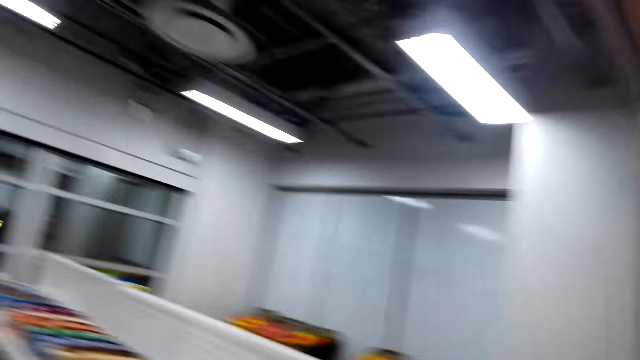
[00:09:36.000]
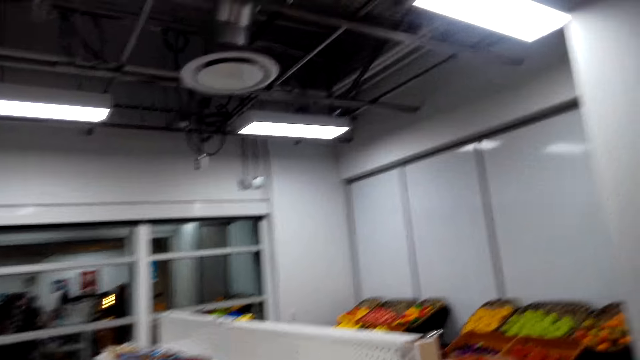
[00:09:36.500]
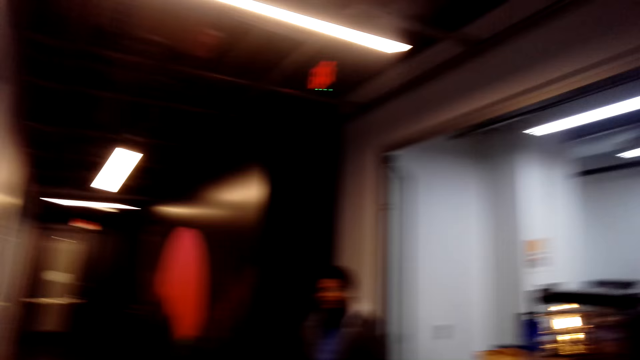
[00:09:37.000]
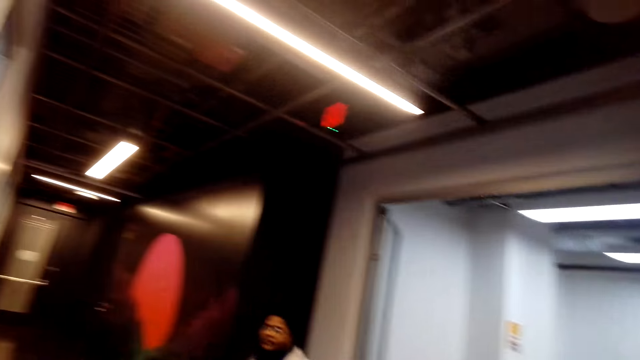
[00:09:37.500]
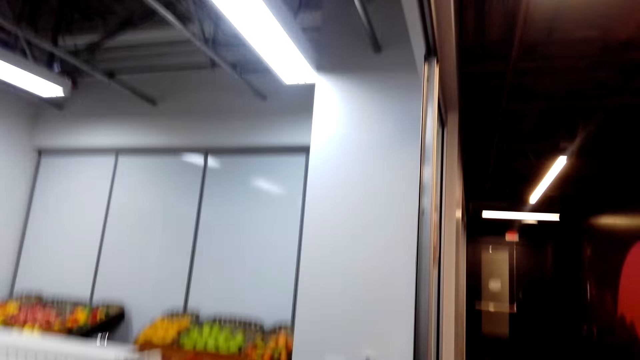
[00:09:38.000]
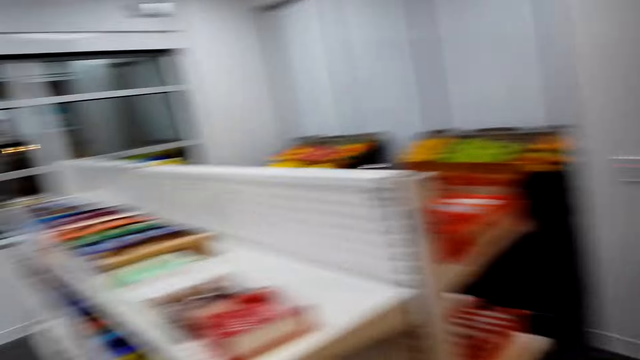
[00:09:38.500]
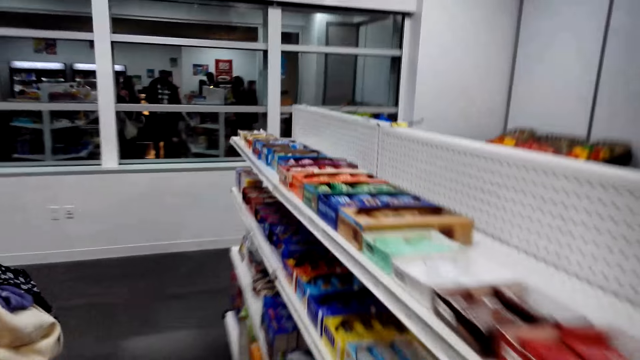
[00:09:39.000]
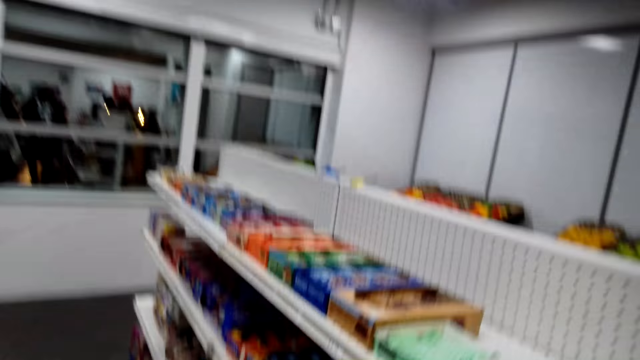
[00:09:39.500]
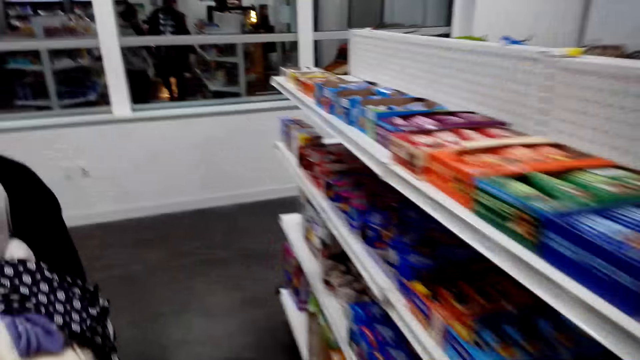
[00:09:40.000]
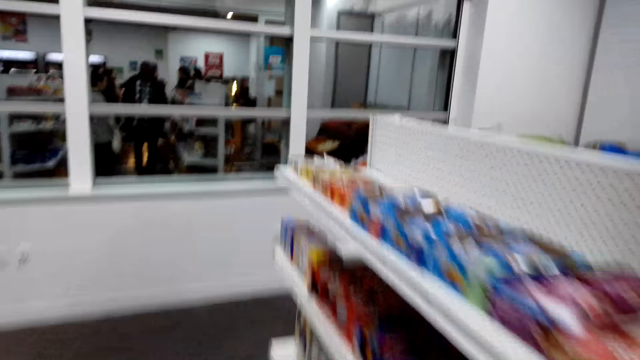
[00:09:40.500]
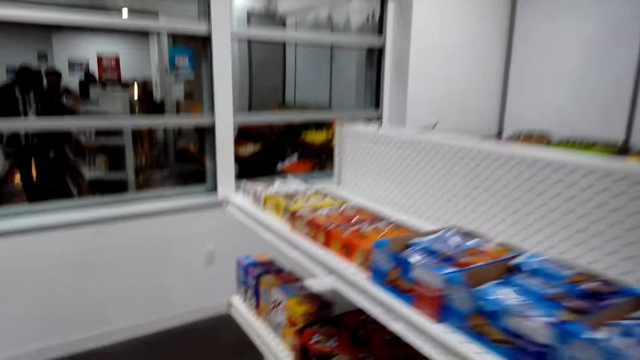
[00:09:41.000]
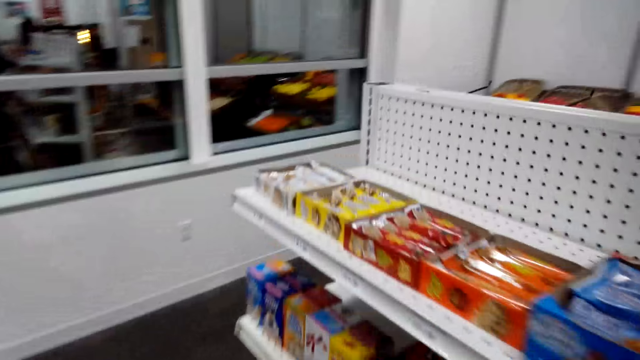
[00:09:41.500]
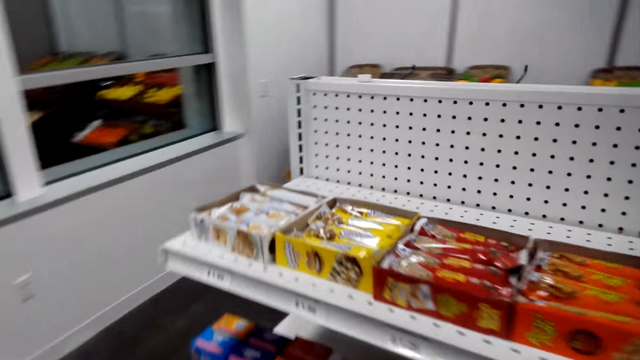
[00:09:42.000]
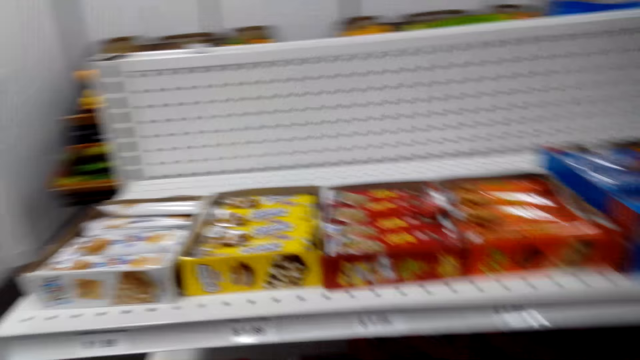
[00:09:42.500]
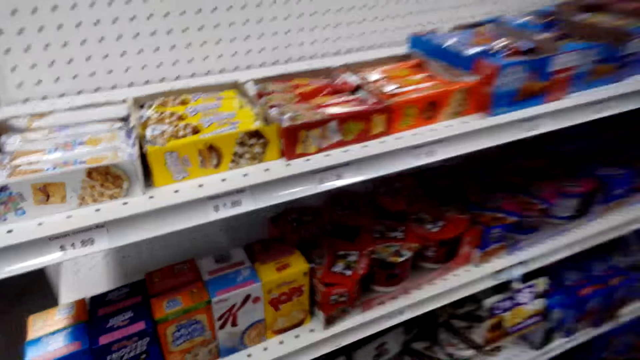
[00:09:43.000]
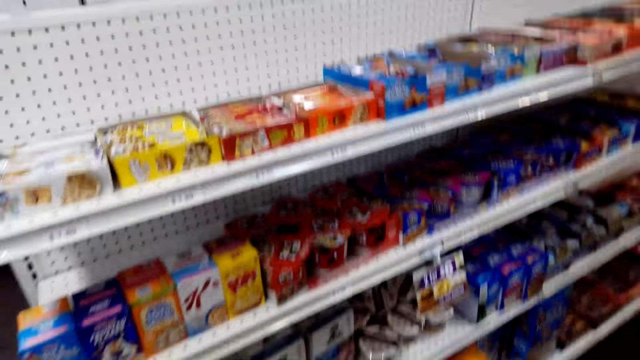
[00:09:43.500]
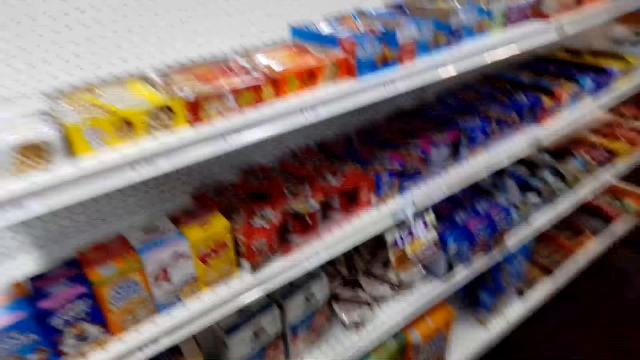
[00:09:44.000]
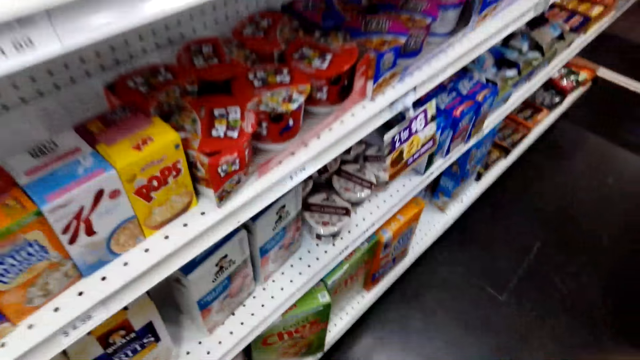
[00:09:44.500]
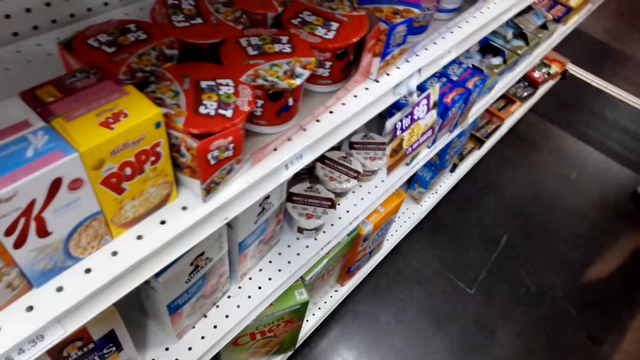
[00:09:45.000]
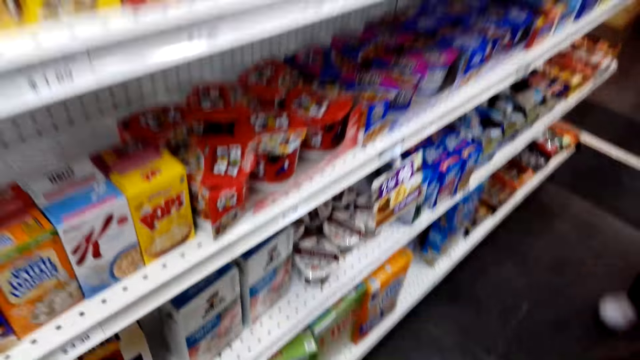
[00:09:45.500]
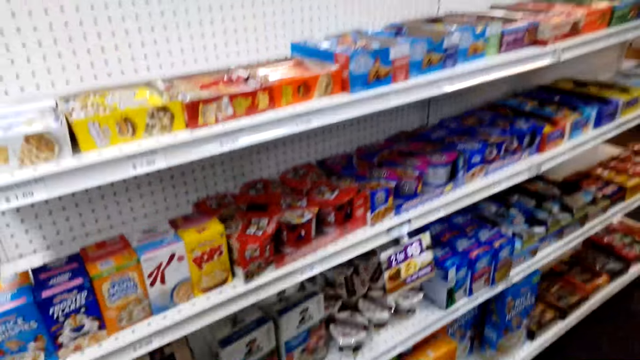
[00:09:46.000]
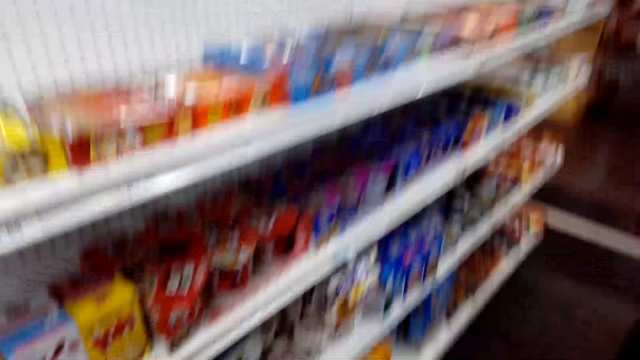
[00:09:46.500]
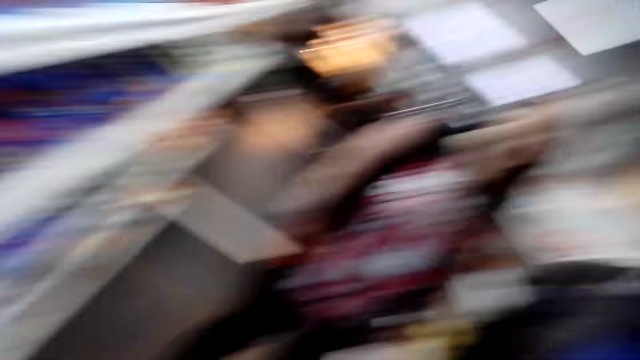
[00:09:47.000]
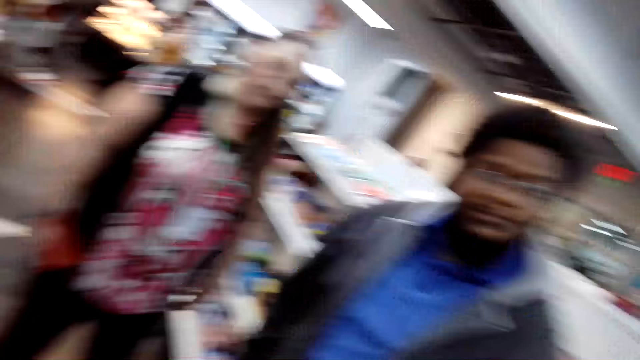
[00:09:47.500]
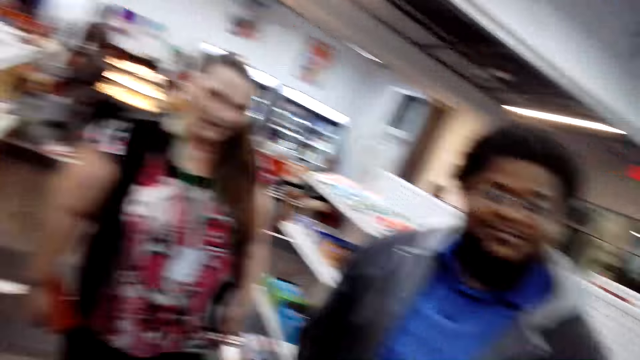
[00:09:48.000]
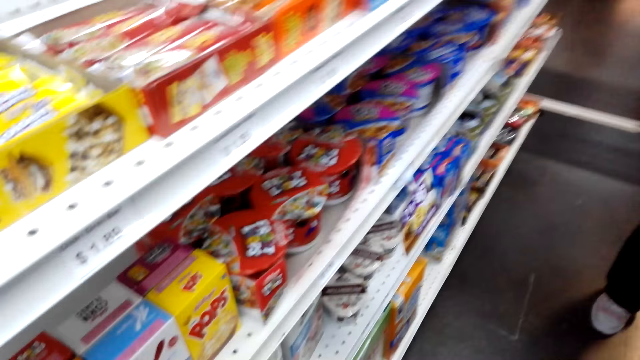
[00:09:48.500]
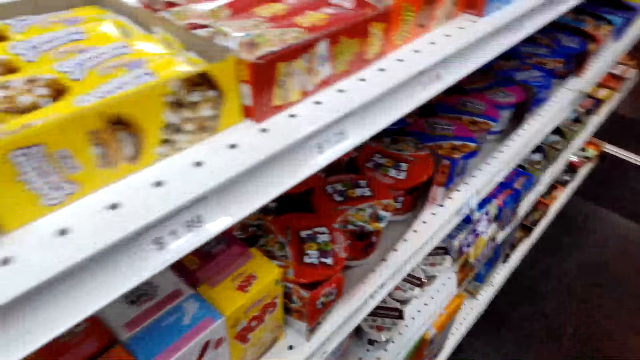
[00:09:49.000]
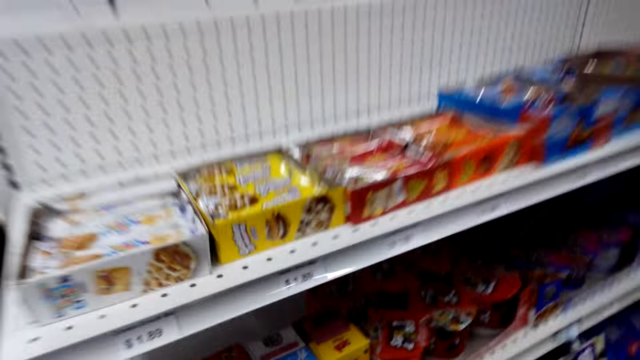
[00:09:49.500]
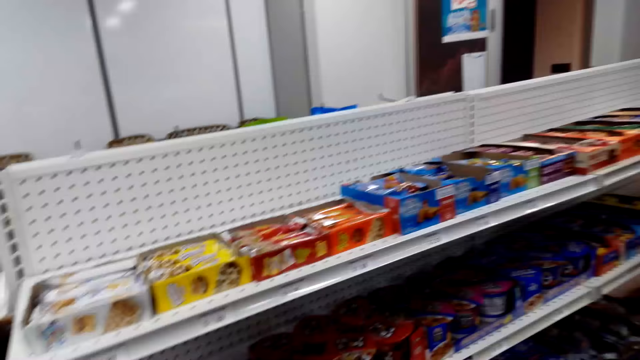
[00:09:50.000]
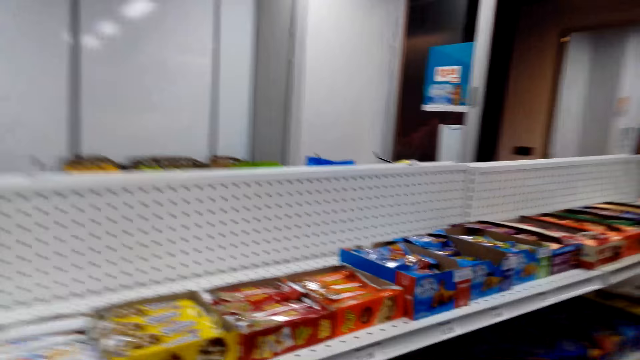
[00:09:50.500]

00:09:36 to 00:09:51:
The camera wearer looks around. A man walks towards the camera wearer. The camera wearer walks to the shelf and walks around. They stand in front of the shelf. They look at the shelf. The man shakes his head. The camera wearer looks at the man. They look at items on the shelf.

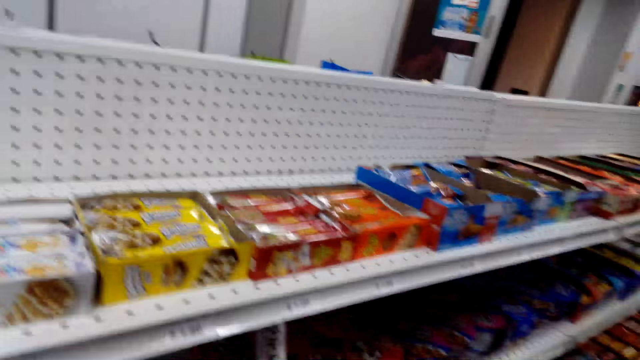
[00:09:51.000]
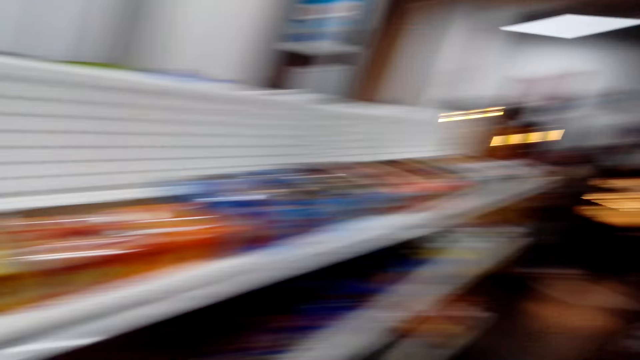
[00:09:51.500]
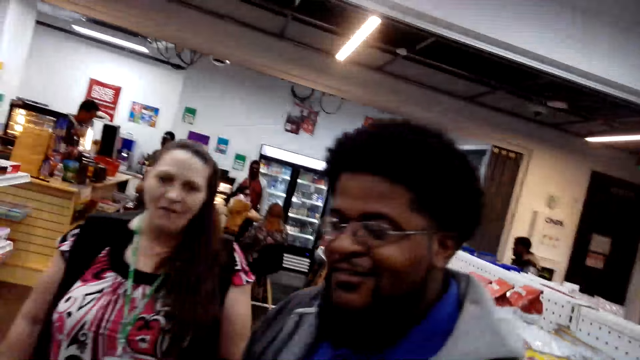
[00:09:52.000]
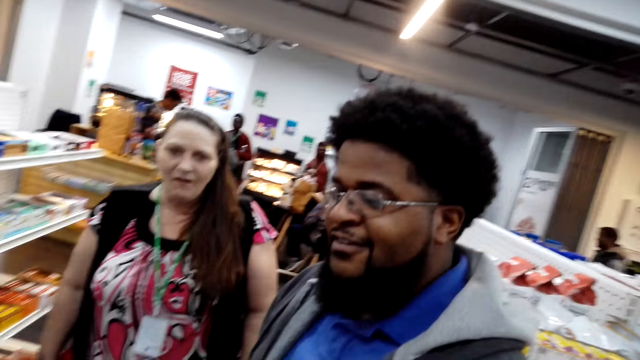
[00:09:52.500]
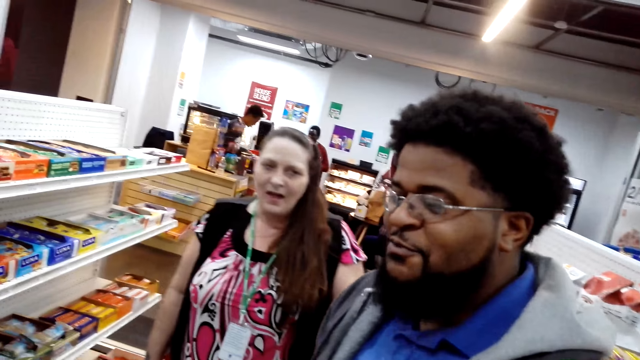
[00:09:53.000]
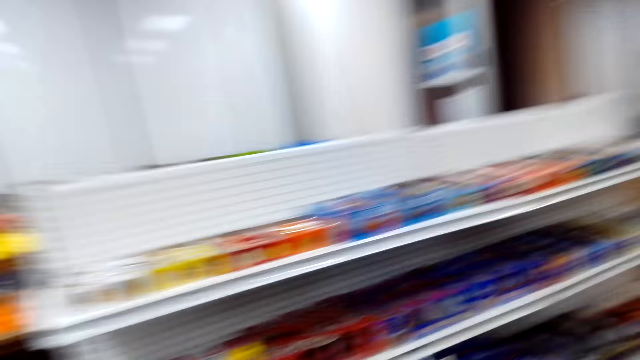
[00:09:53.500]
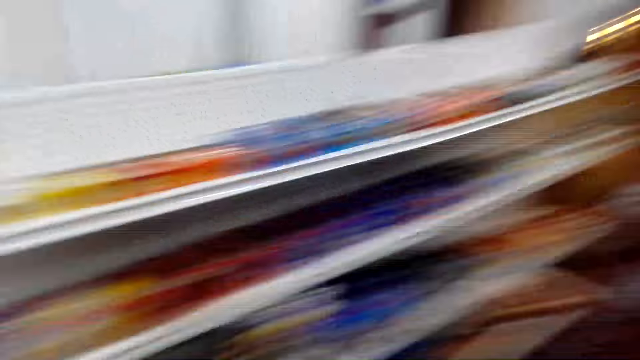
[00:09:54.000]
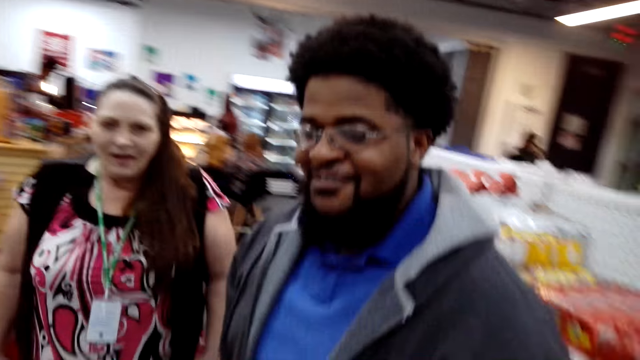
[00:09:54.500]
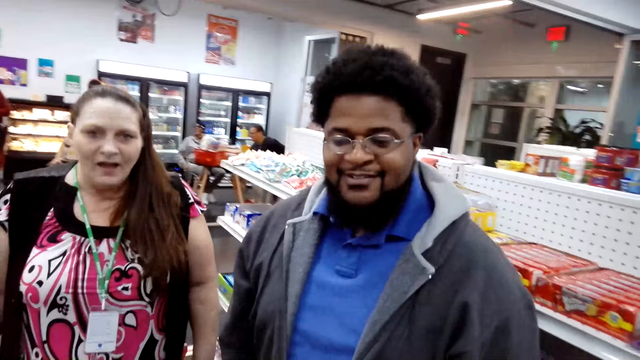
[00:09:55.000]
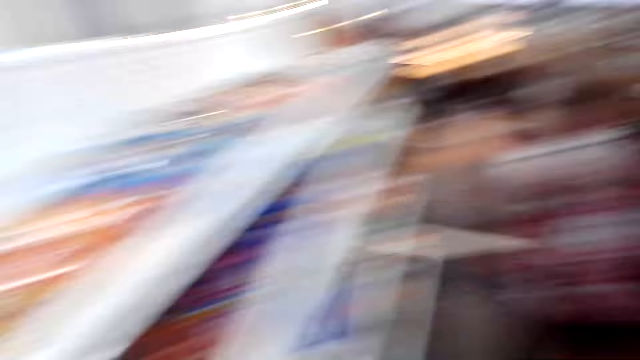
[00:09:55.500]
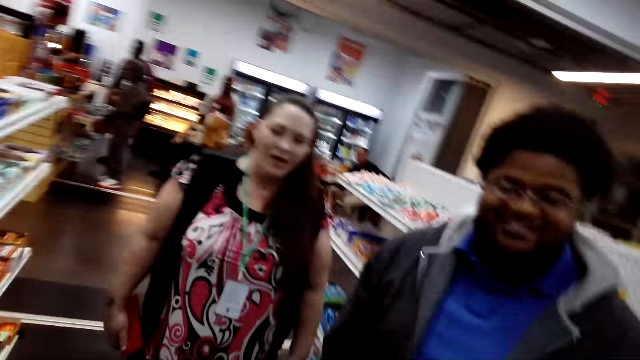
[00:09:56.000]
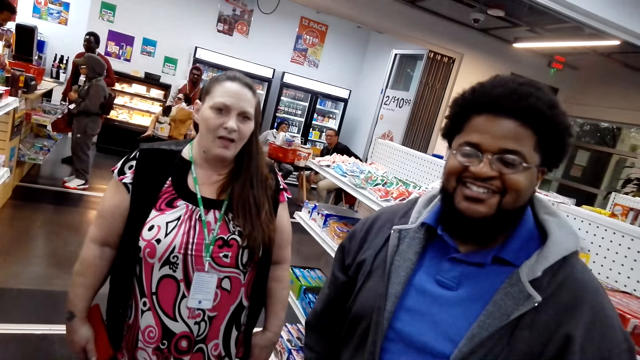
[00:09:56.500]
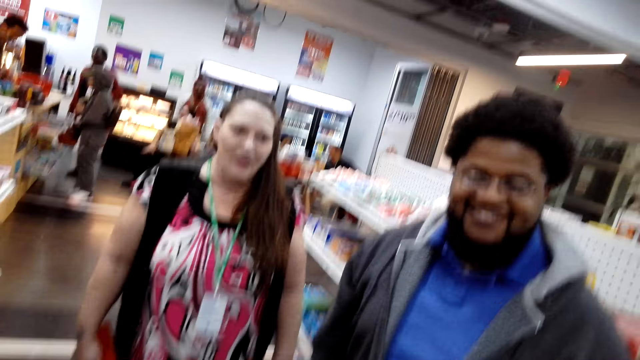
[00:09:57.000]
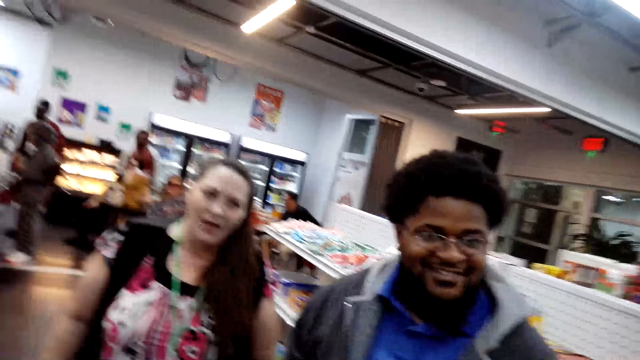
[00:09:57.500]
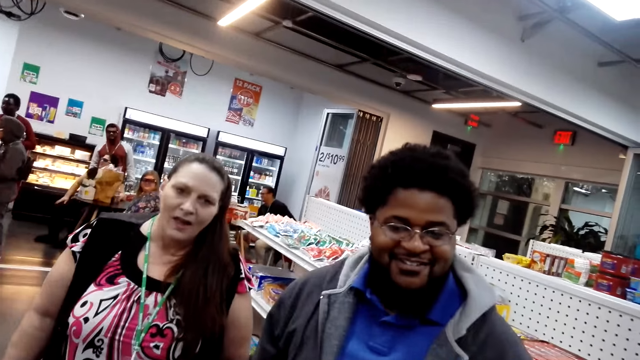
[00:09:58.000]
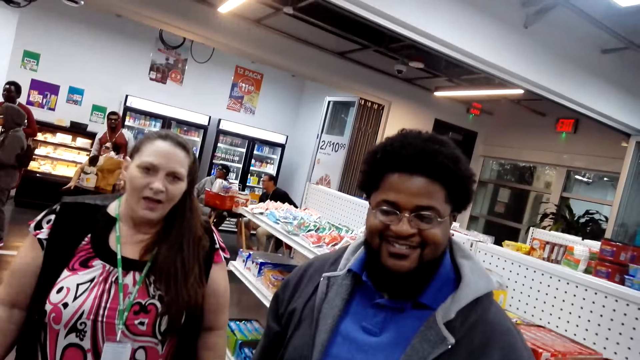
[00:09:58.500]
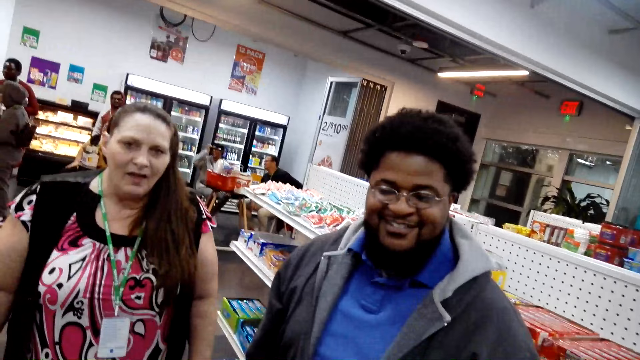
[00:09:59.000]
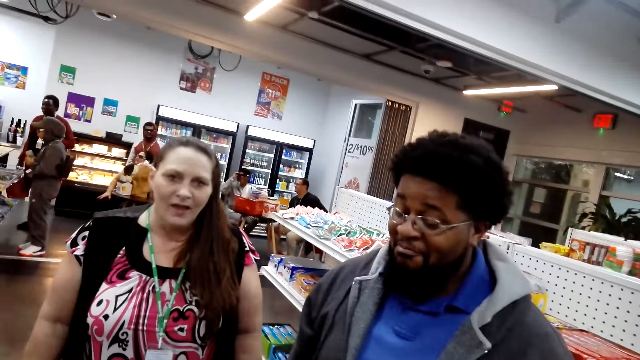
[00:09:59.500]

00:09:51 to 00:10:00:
The man talks to the camera wearer. The camera wearer looks at the man. He talks to the man. He looks at items on the shelf. He looks at the man. He moves his head.
